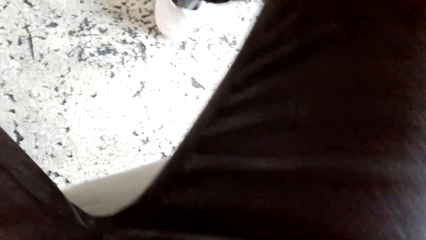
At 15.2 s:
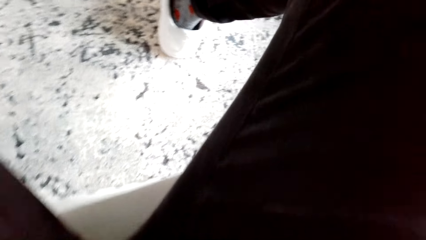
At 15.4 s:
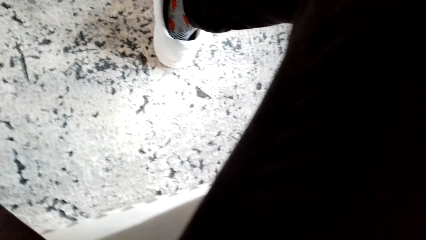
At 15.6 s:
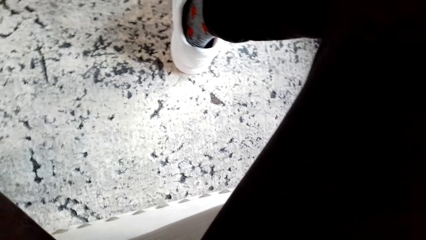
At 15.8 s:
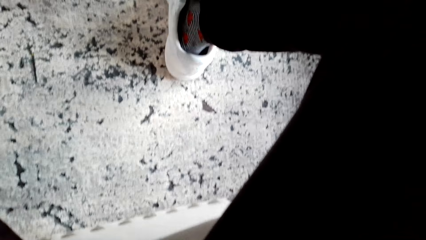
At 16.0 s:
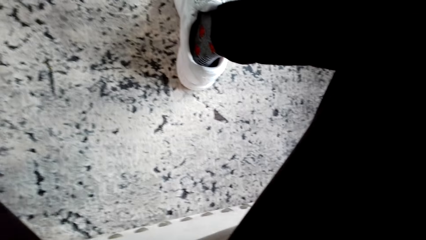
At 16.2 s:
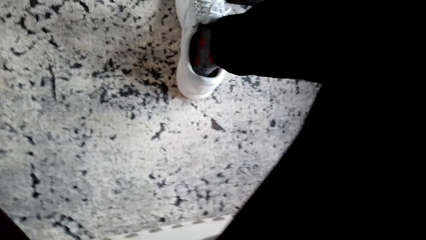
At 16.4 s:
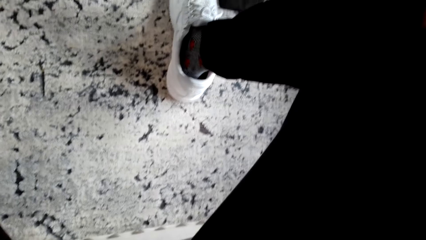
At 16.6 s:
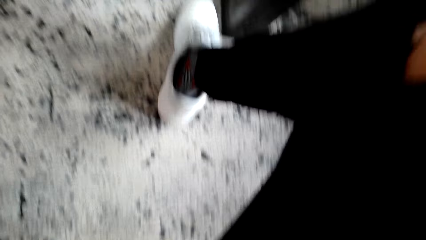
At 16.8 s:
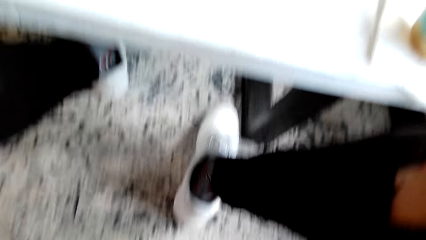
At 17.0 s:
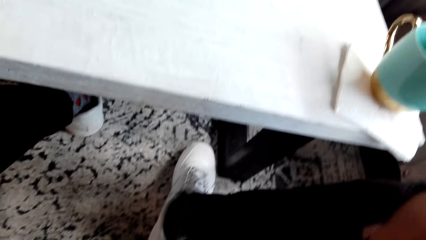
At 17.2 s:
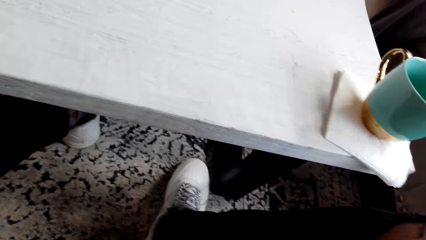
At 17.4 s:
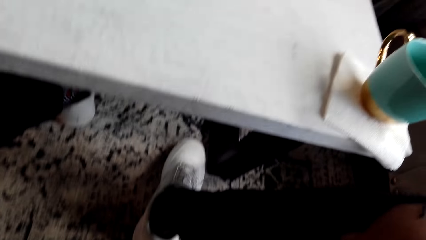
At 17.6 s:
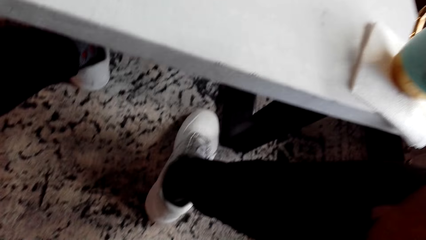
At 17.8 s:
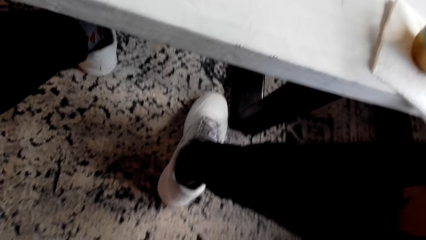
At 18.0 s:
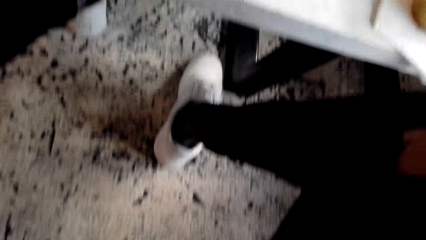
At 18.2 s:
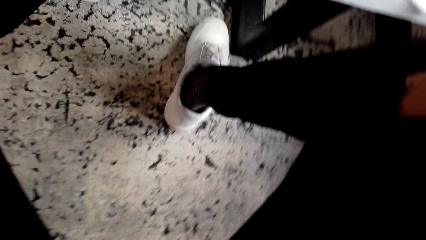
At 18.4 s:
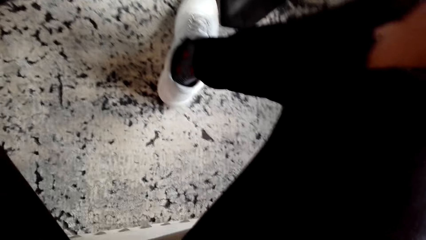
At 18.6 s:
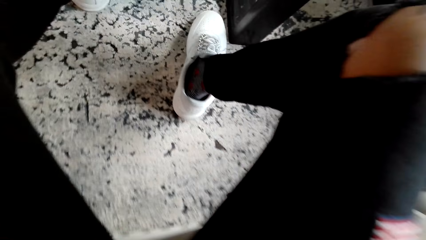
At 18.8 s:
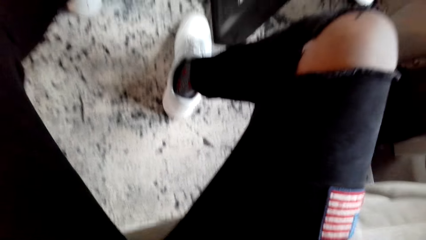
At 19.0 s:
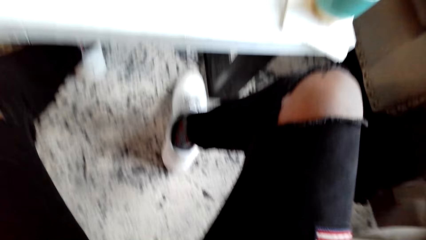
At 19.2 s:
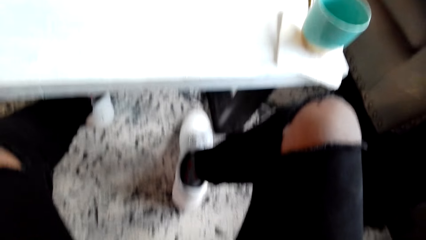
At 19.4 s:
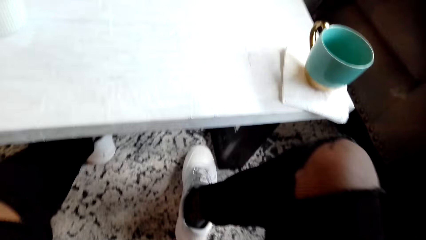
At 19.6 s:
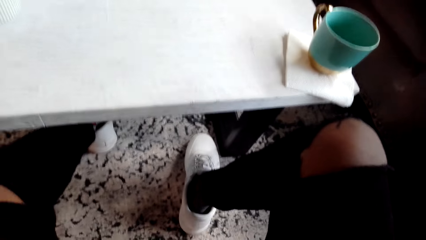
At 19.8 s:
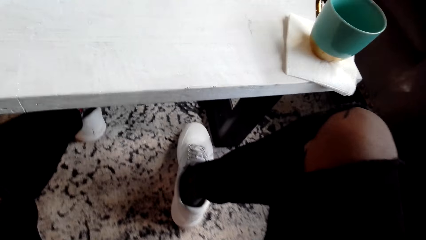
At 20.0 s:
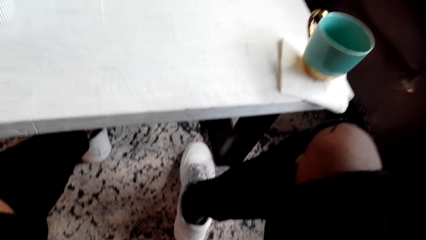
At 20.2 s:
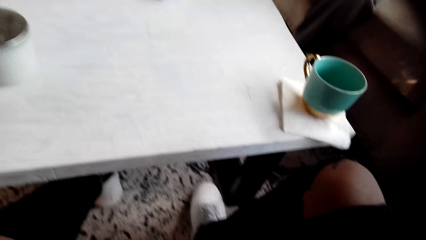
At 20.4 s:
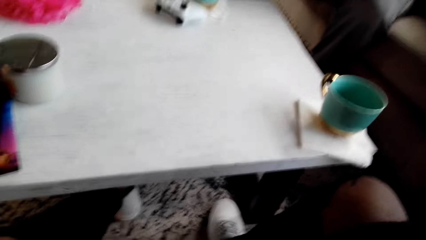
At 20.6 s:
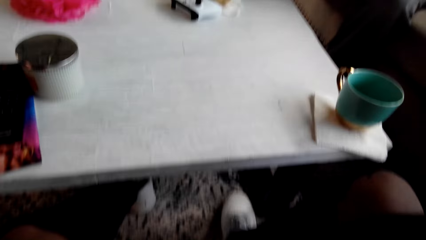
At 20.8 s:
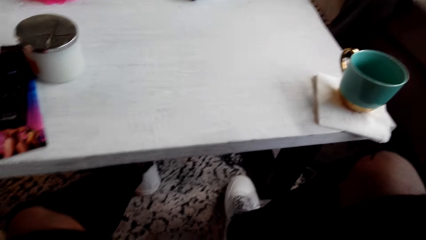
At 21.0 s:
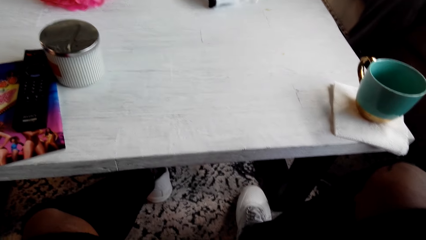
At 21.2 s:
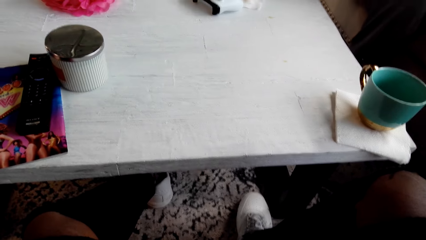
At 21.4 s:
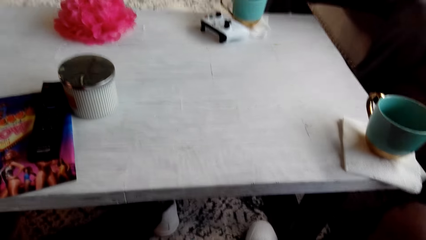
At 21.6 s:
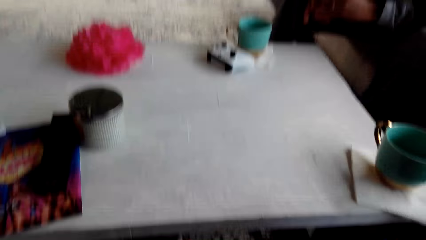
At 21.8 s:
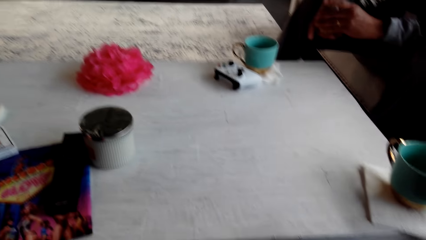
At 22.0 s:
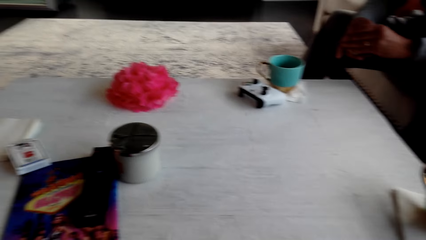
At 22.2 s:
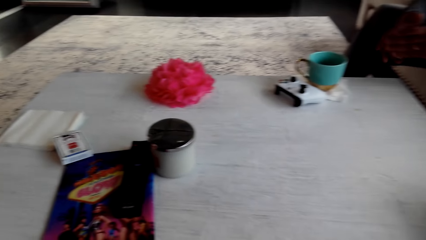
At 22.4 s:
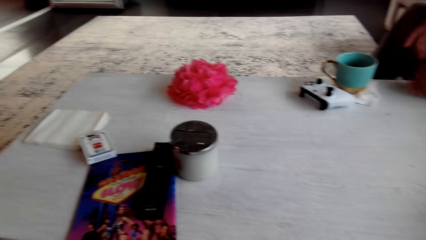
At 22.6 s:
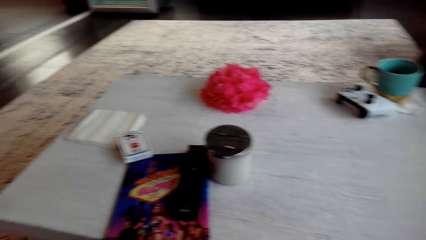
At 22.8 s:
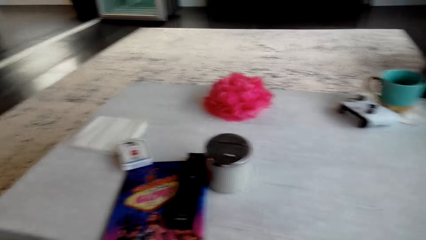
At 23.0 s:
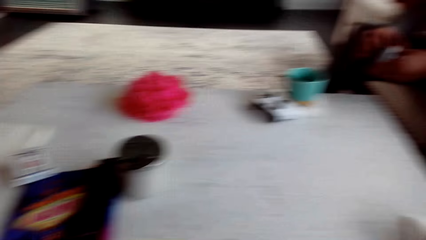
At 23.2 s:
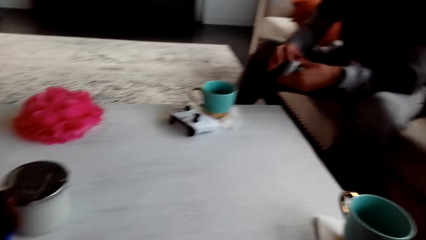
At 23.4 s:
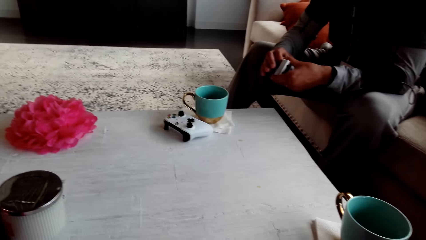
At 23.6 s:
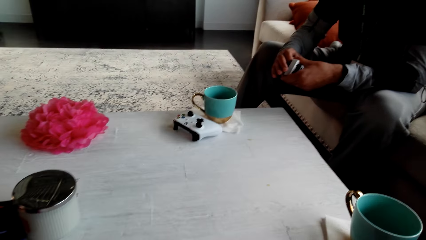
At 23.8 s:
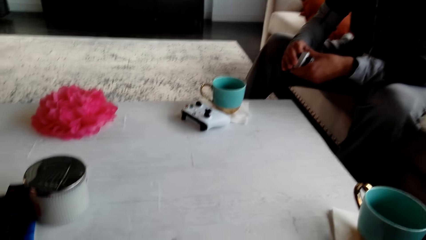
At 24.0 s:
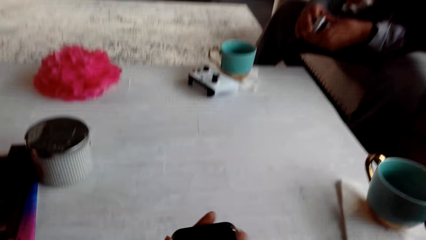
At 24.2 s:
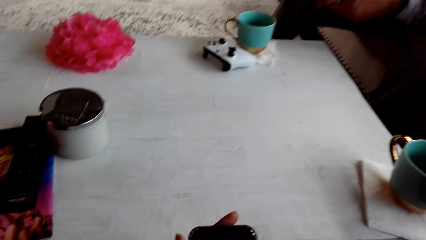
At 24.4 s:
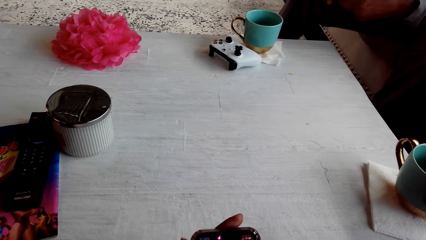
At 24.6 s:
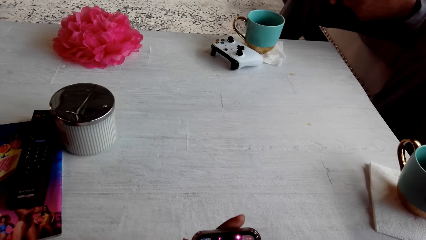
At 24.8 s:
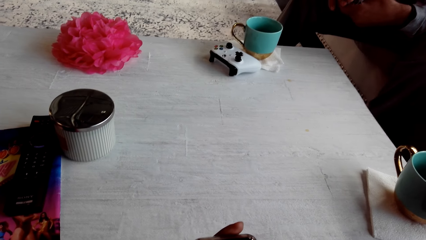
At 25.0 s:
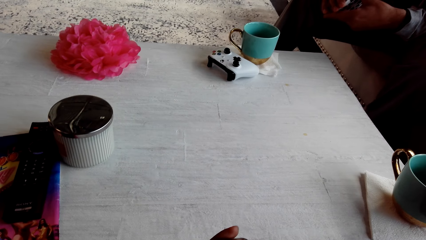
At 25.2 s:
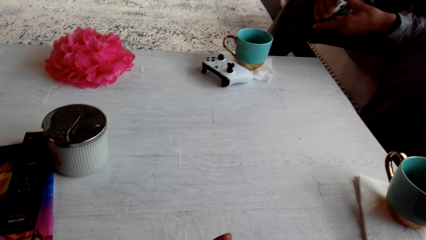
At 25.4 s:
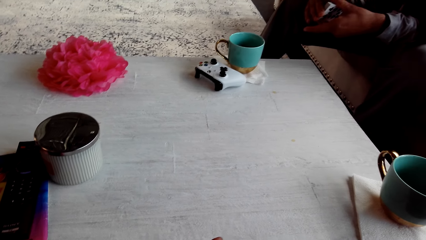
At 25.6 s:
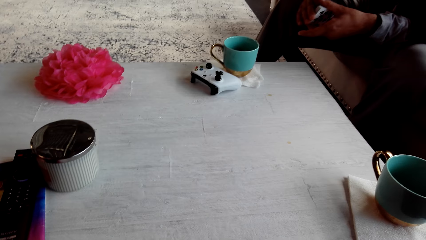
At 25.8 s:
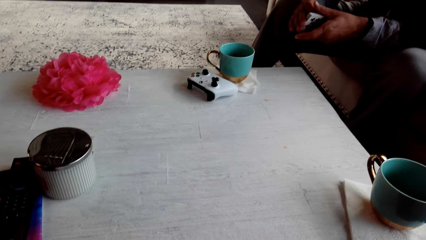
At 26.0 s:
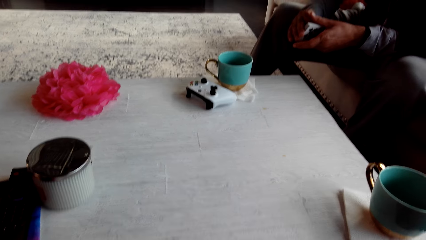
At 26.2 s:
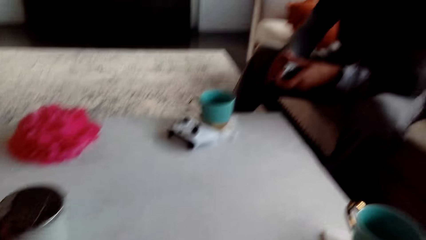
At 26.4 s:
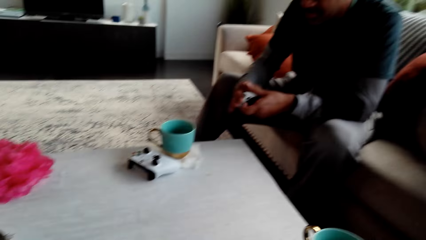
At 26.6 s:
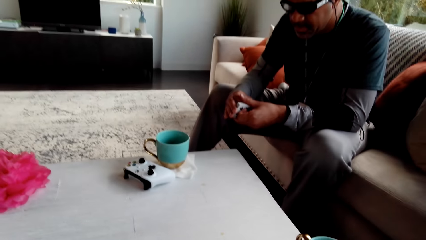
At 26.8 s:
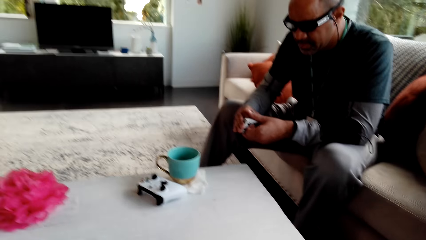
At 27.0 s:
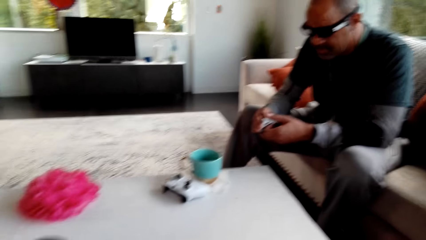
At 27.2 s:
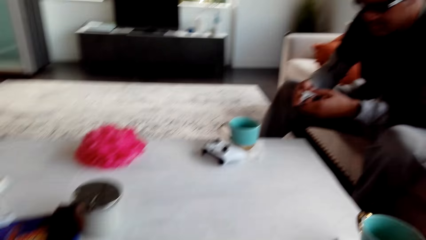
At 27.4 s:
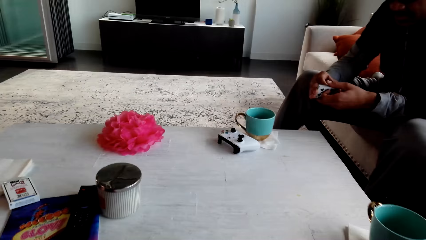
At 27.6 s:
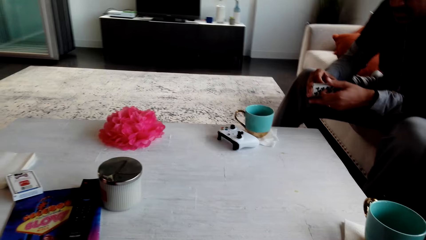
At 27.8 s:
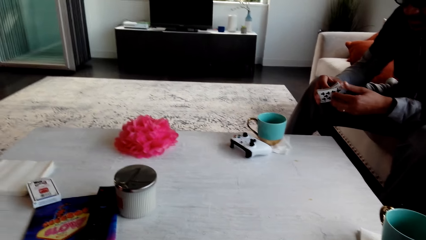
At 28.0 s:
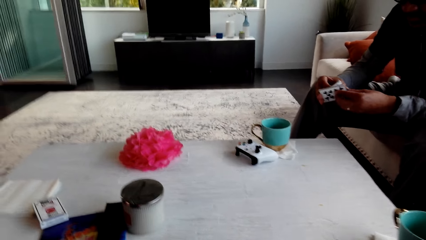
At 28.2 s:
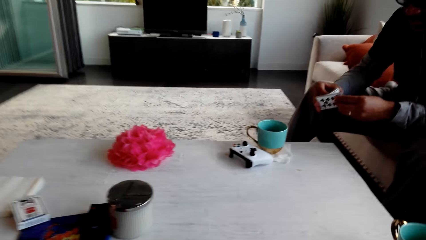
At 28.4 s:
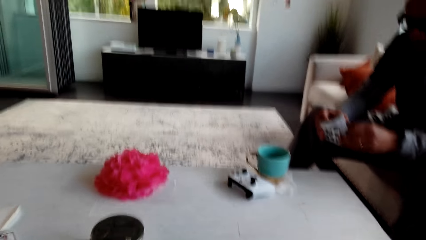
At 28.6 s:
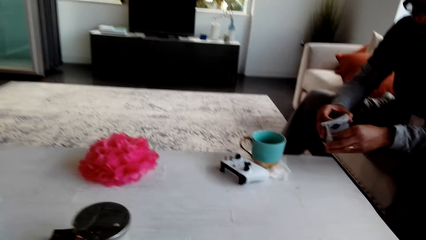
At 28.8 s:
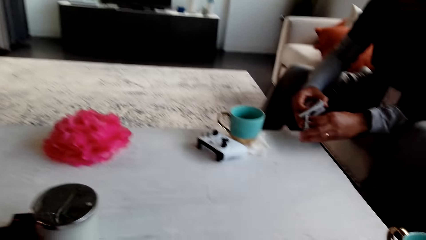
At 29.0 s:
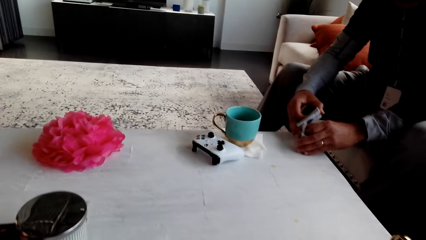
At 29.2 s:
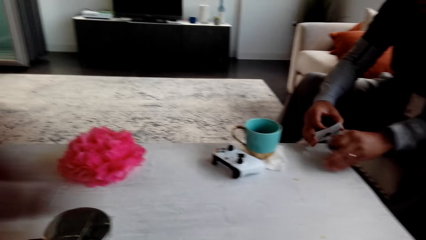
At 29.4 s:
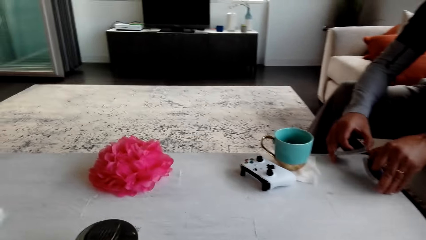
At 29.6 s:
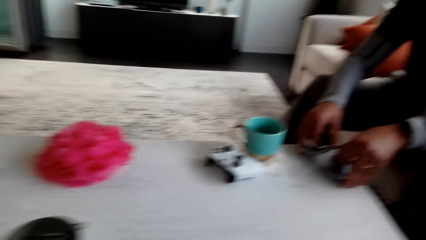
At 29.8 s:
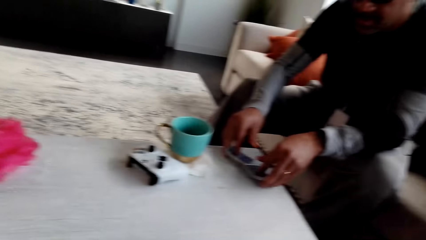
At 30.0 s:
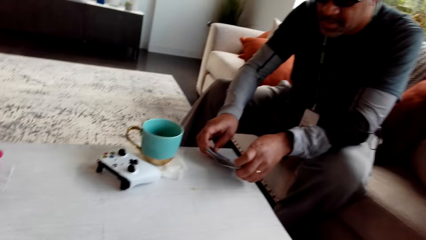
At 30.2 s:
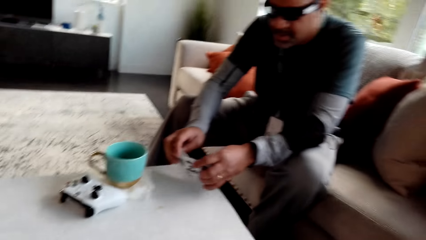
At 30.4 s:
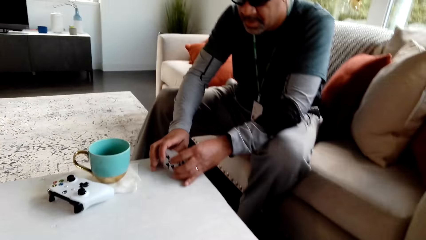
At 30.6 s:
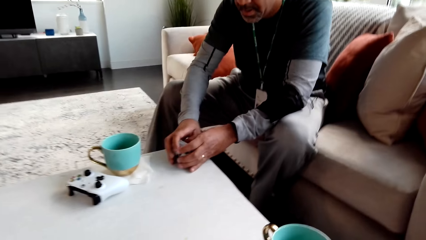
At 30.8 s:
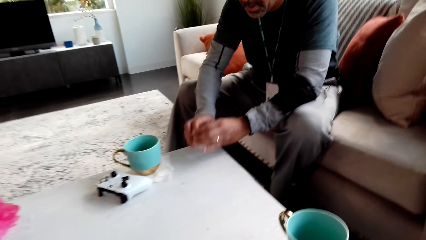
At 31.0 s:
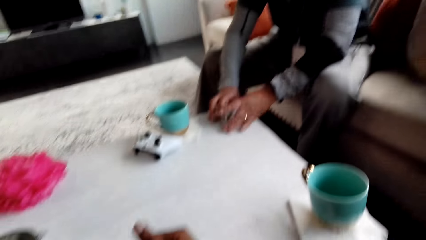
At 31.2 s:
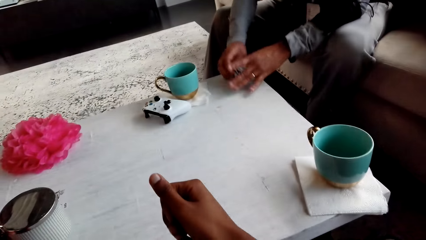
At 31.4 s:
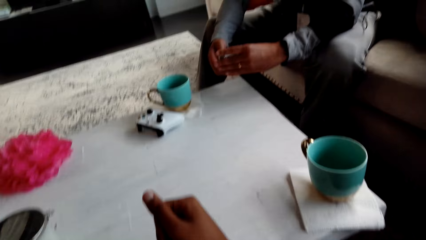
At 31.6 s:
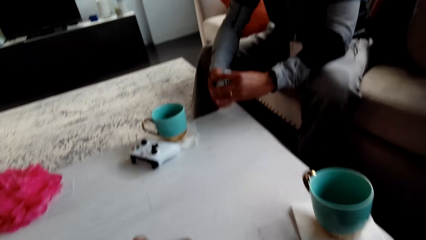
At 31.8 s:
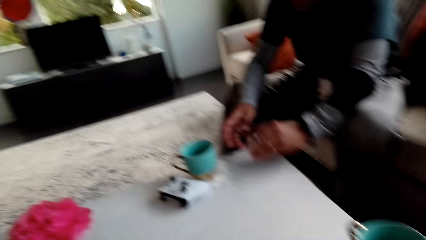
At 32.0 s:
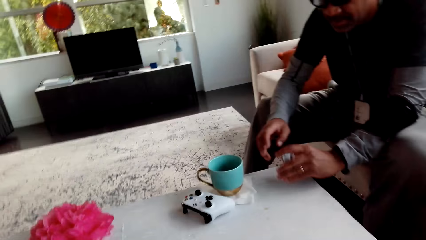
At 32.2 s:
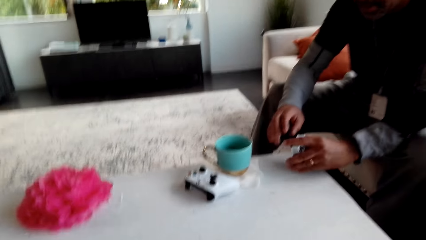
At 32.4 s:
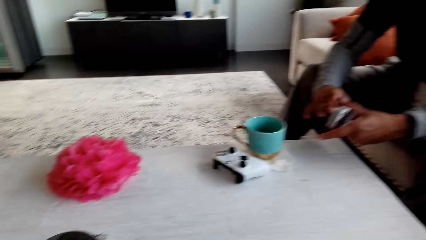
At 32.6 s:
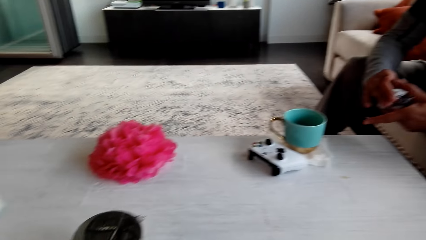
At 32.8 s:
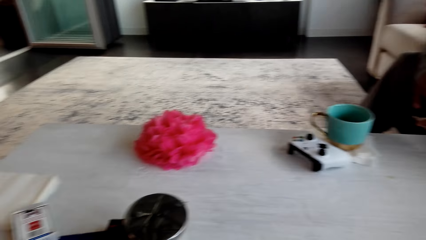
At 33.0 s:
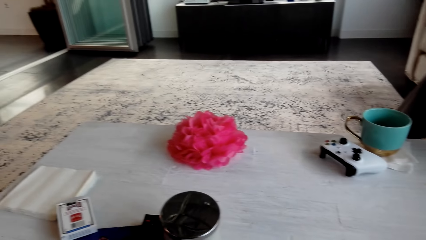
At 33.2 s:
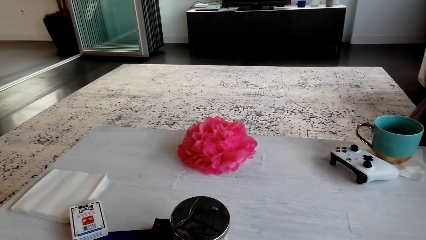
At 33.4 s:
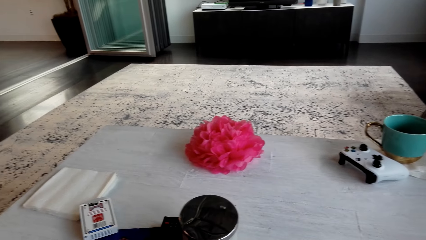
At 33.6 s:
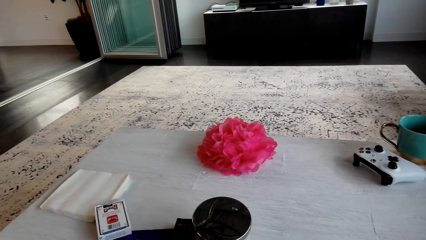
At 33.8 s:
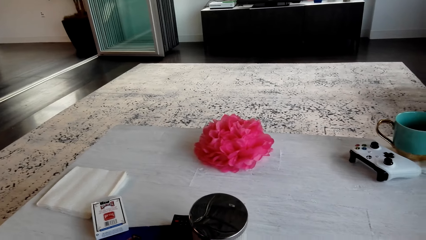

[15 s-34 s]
The camera wearer stares at his shoes. They stare at the table. They look around. They hold something. A man holds cards. The man inspects the play cards. The man shuffles the play cards. The man holds the play cards. The camera wearer stares at the table.
